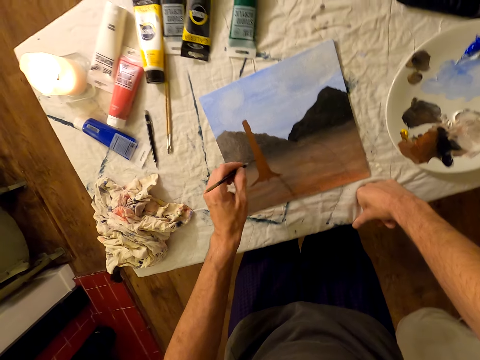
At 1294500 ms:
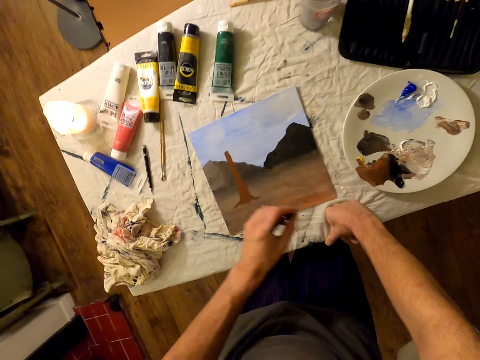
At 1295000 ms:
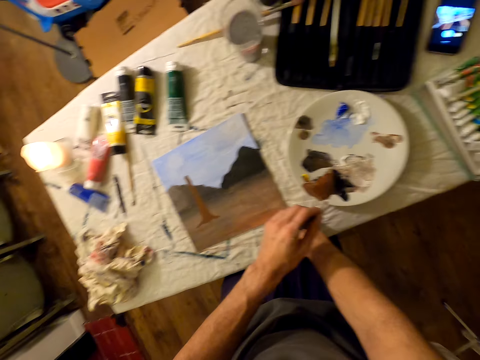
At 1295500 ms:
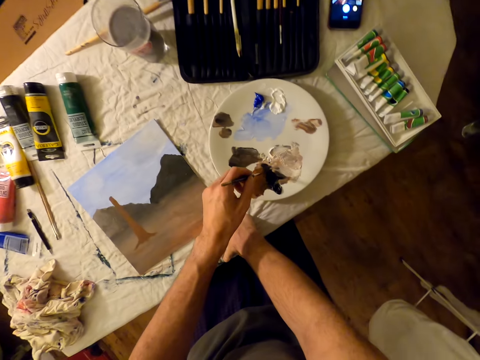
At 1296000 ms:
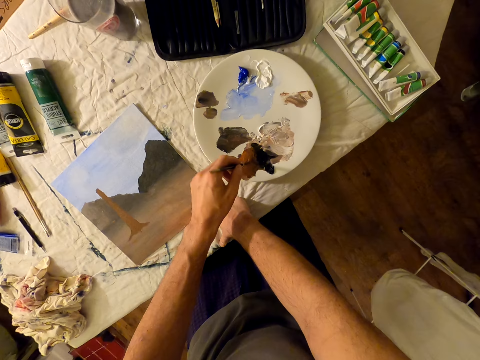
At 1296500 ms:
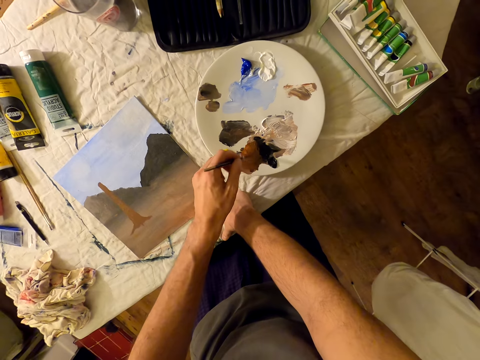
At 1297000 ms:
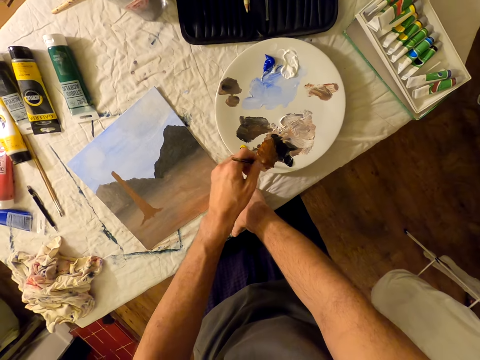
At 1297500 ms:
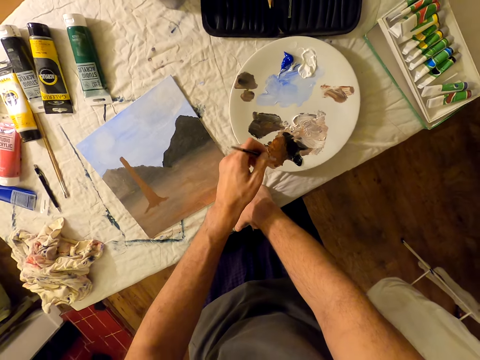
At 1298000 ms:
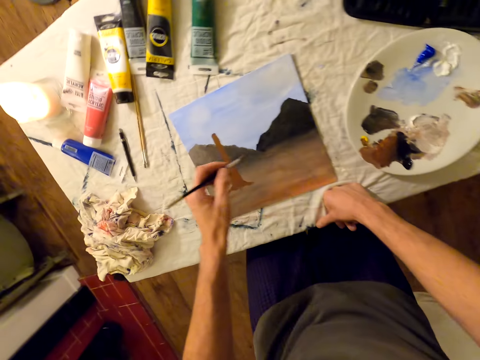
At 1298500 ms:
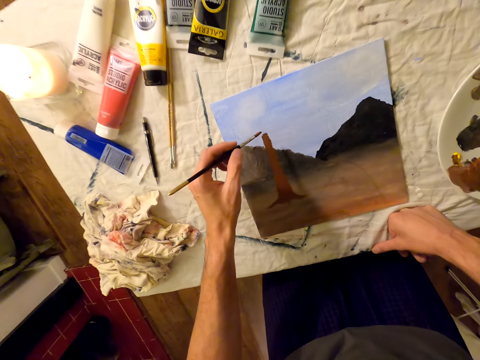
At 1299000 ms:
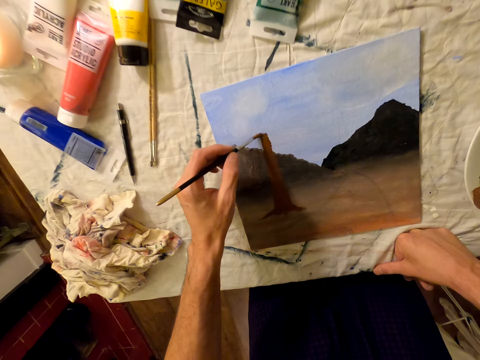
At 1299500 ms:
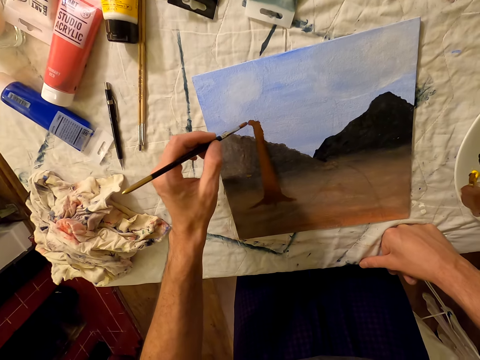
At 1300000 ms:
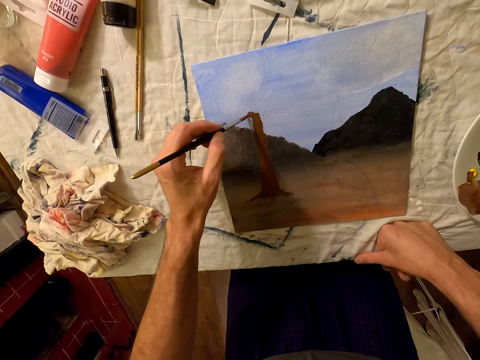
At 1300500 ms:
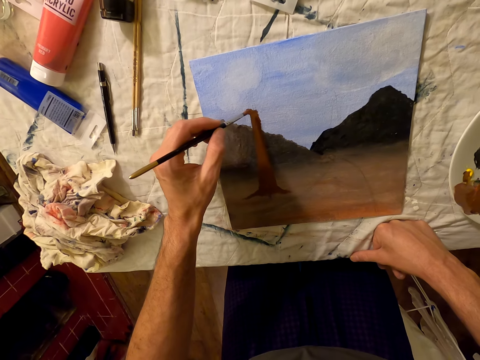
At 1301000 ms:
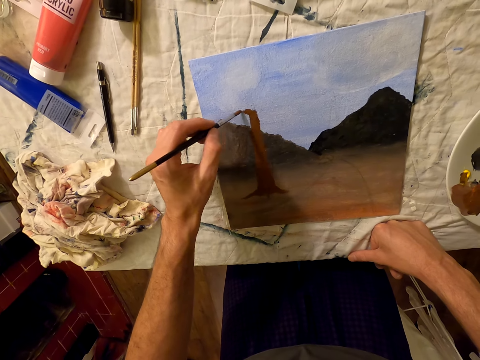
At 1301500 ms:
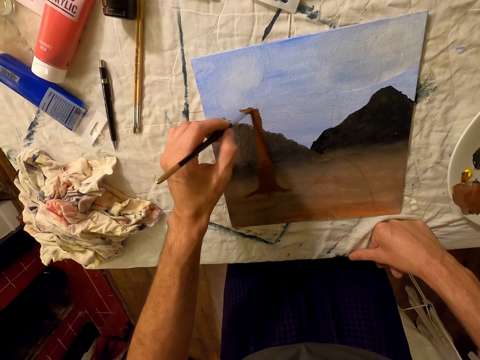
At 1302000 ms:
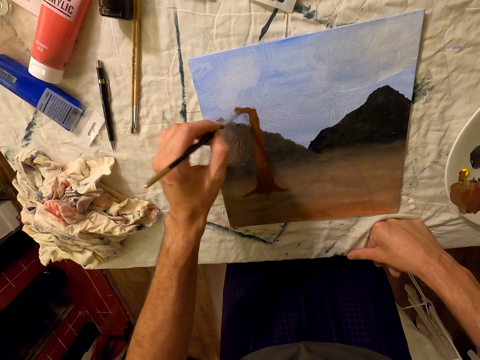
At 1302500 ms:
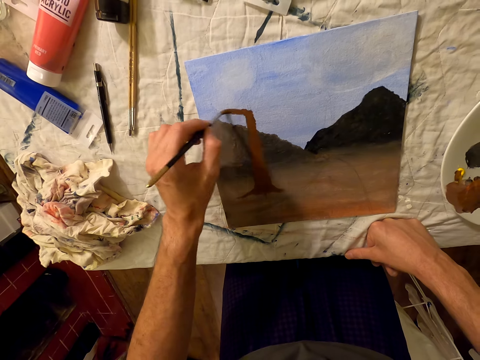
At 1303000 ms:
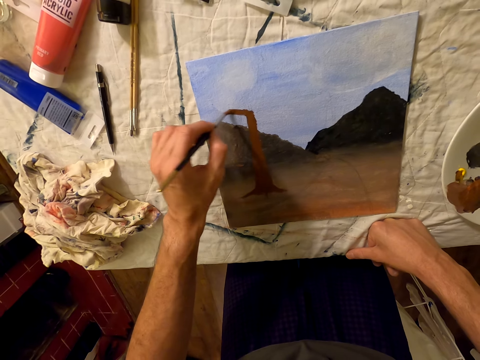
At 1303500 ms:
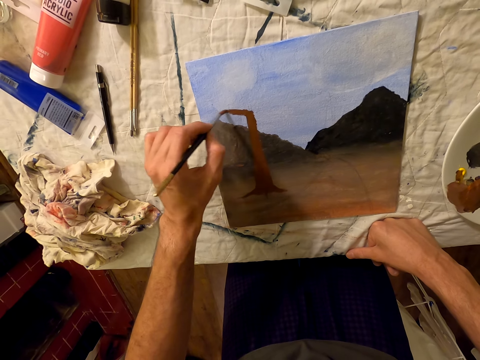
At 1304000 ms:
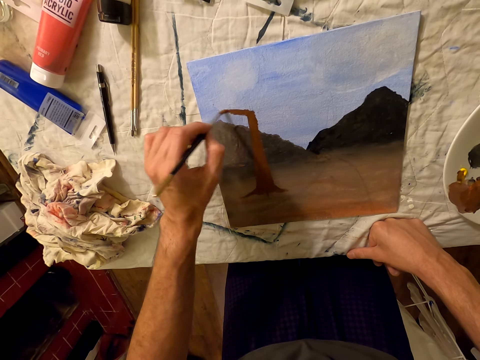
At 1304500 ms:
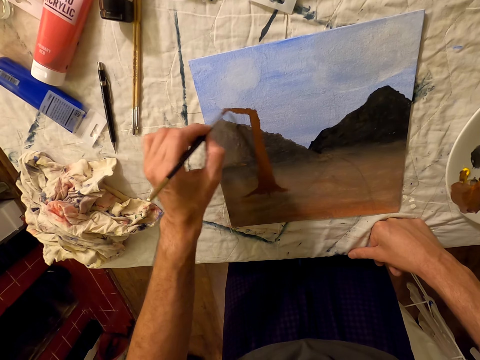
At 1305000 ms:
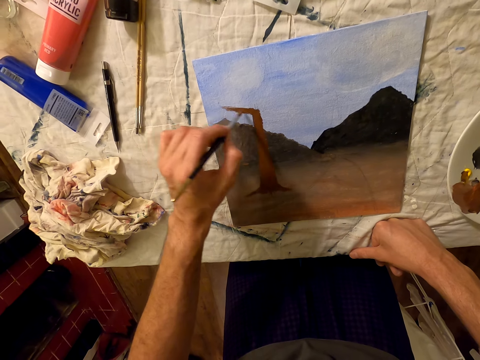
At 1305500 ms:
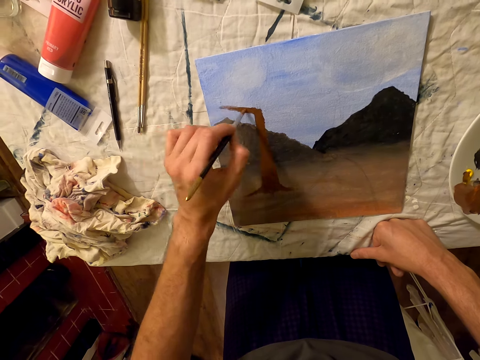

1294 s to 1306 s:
The camera wearer picks the color from the plate with a brush. They paint a painting with the brush on the board.
